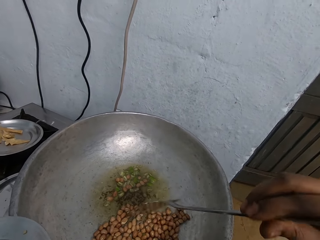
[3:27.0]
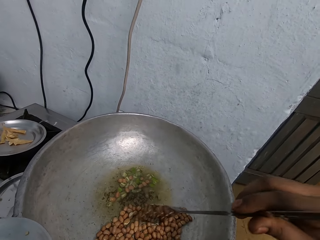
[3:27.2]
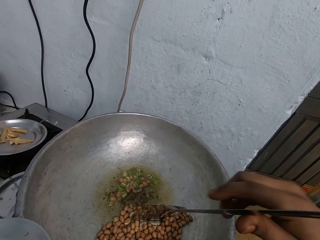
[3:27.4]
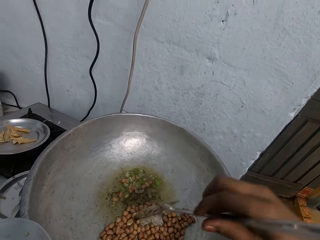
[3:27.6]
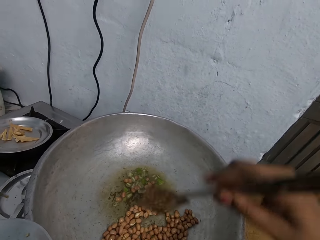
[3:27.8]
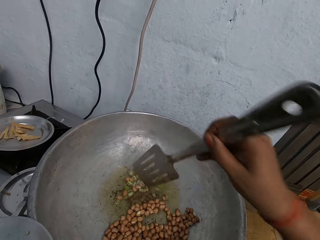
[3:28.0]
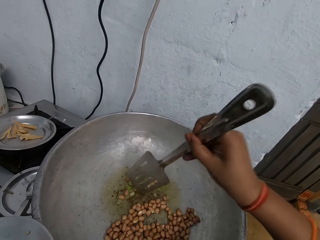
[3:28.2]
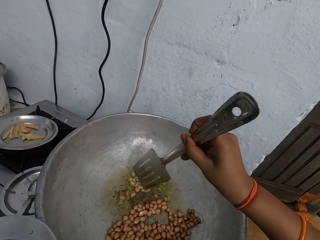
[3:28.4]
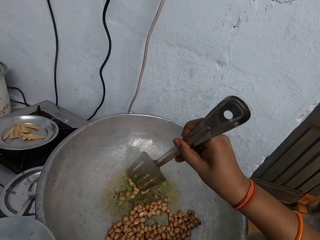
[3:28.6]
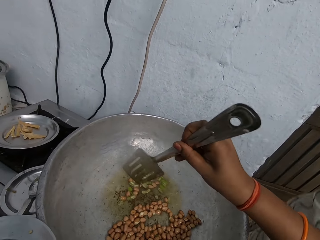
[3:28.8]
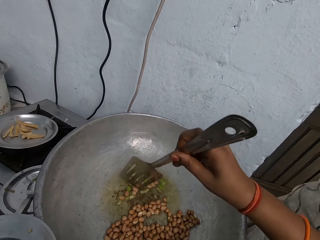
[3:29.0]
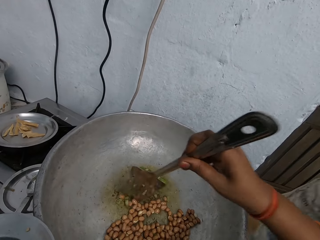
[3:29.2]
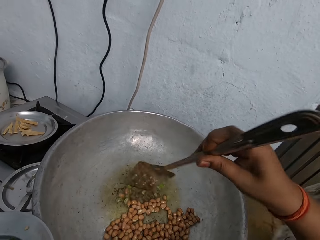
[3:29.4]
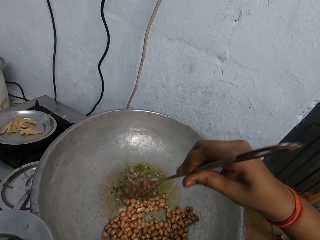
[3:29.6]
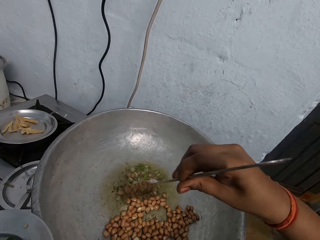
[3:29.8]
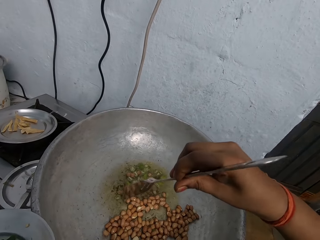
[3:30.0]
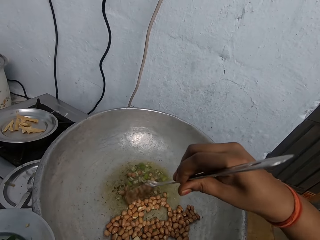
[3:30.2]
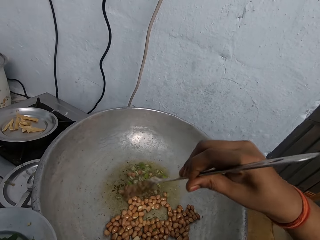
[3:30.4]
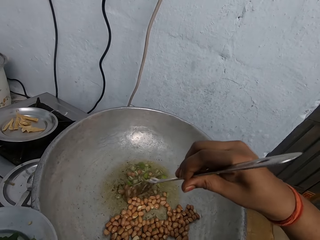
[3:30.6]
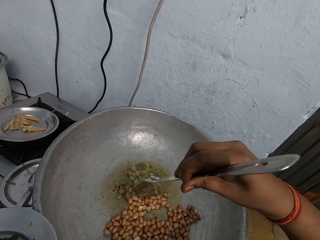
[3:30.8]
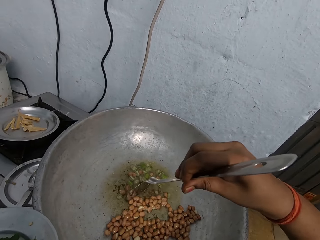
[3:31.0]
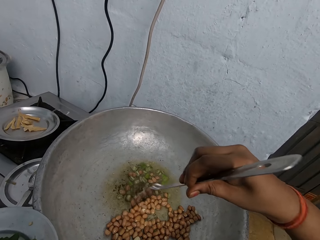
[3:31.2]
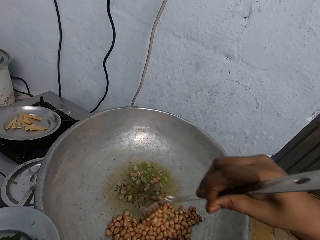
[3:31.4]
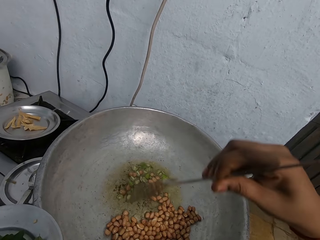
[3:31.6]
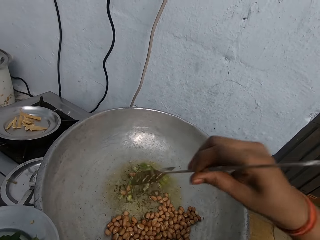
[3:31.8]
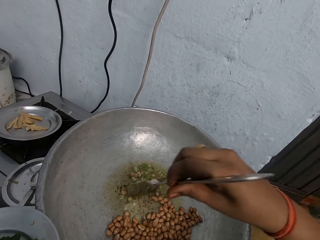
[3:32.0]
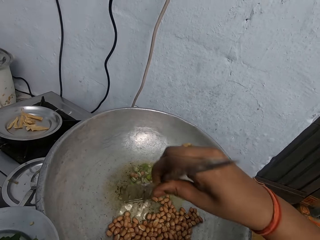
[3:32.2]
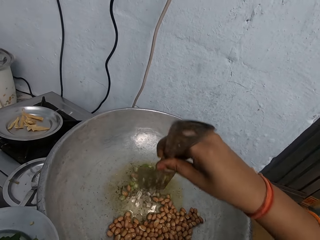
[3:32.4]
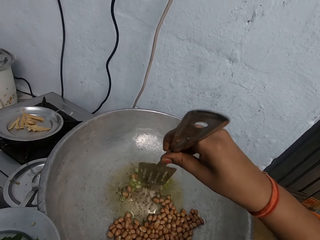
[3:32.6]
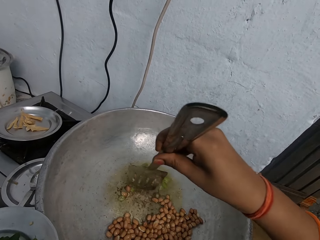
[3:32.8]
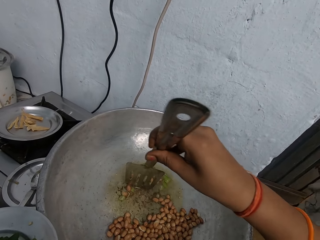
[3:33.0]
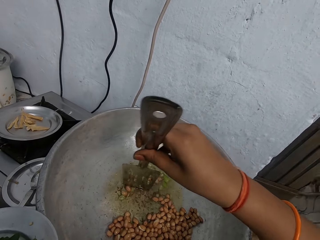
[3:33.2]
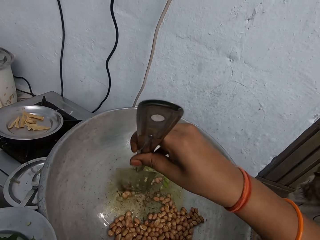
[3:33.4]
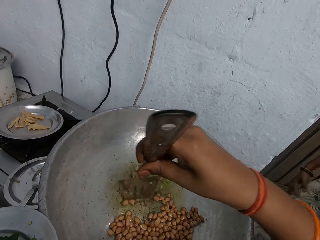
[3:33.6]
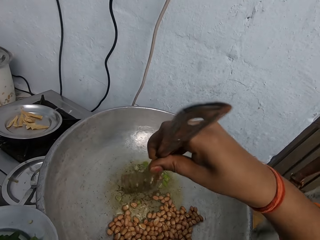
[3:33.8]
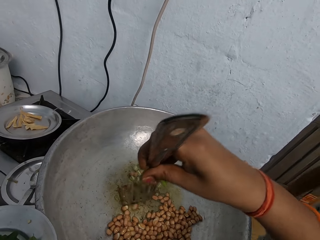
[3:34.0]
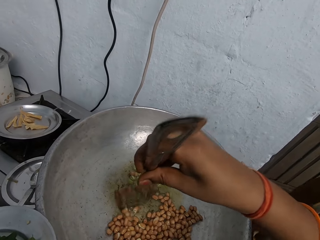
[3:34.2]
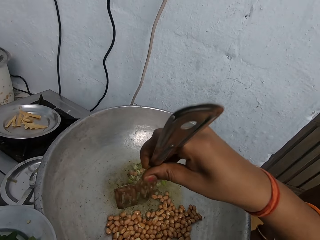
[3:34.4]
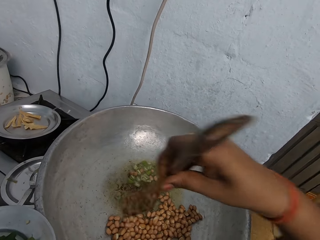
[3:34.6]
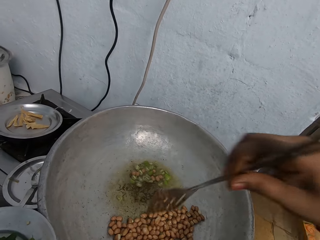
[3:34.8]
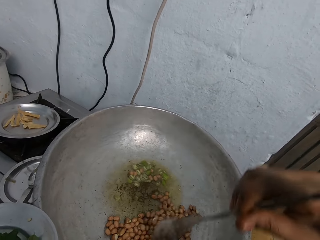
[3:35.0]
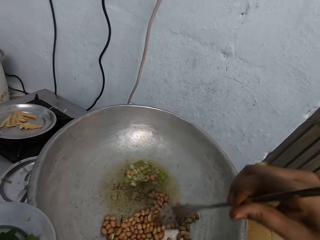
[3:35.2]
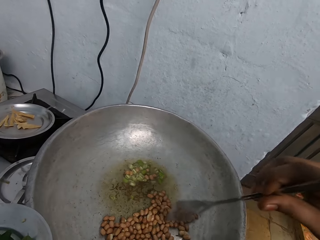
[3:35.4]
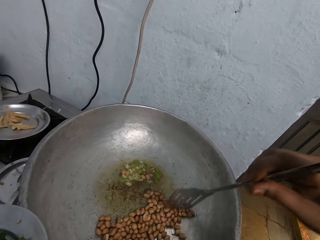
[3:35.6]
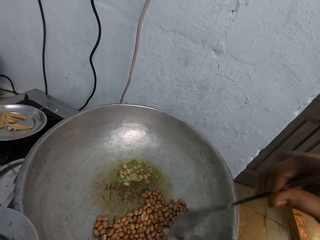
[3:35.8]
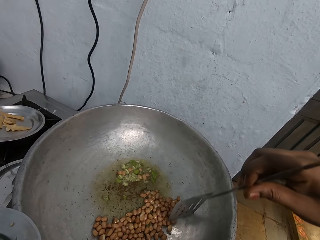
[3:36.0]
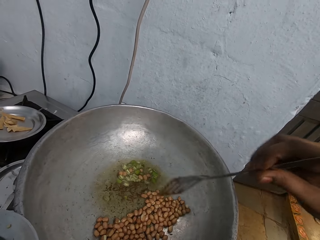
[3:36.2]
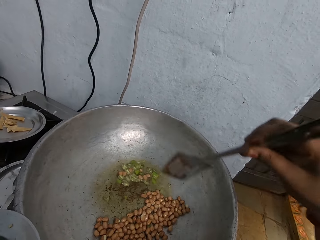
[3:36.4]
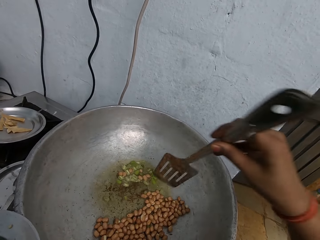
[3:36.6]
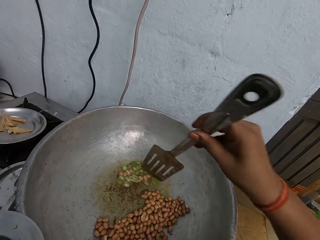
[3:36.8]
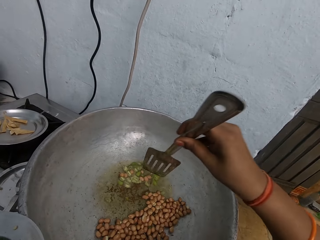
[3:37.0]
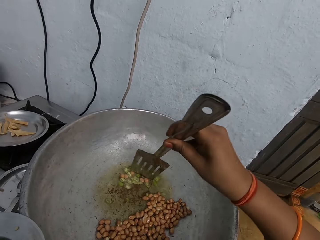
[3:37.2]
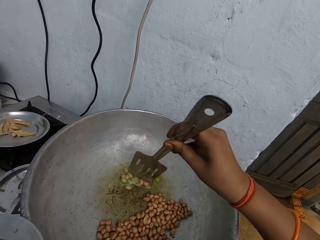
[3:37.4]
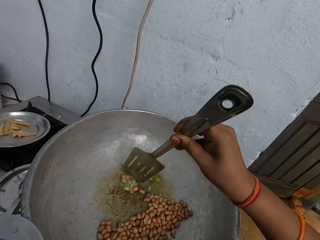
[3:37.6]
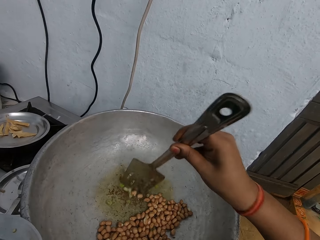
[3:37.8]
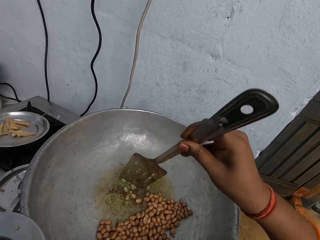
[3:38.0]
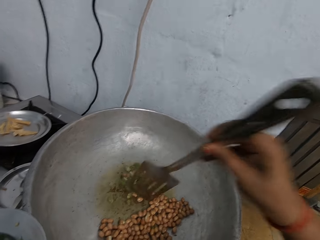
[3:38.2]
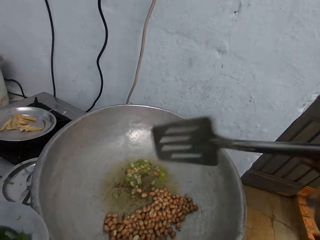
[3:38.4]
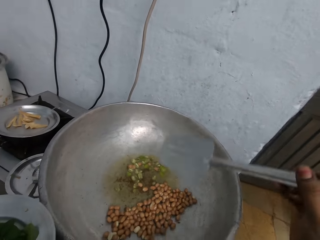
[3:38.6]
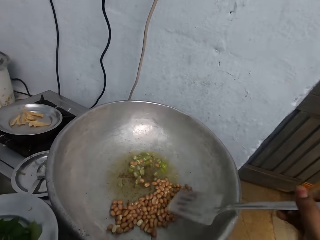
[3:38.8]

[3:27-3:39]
The woman walks past the camera wearer. The woman walks past the camera wearer again. The woman converses with the camera wearer.

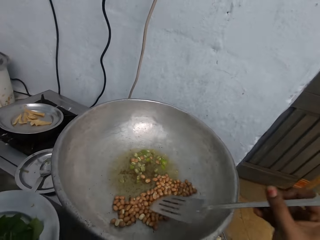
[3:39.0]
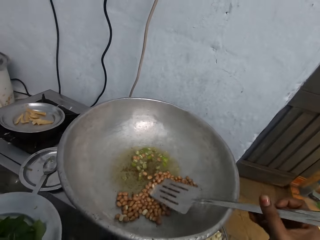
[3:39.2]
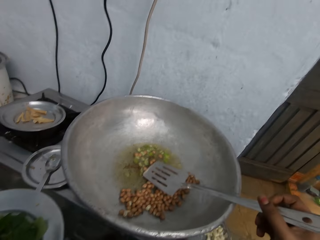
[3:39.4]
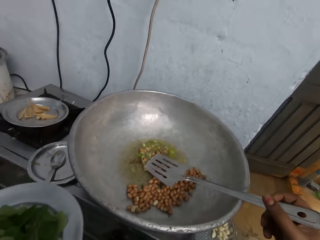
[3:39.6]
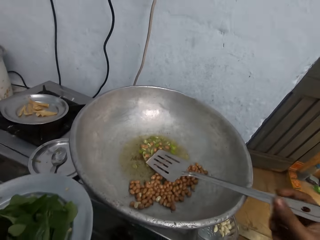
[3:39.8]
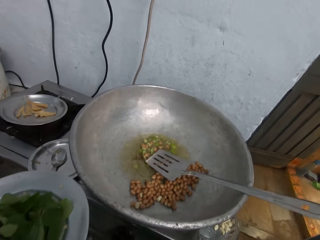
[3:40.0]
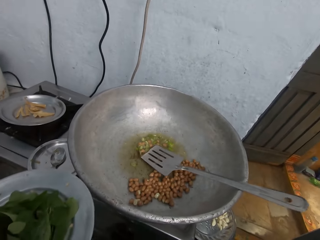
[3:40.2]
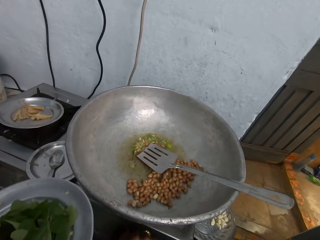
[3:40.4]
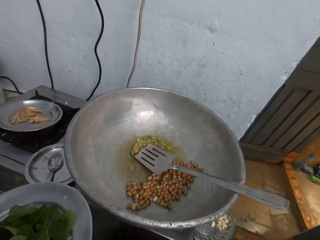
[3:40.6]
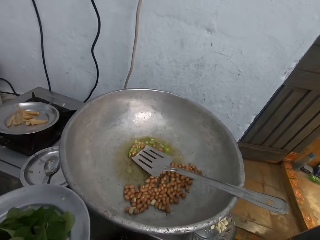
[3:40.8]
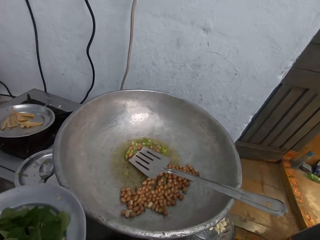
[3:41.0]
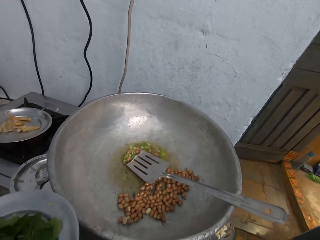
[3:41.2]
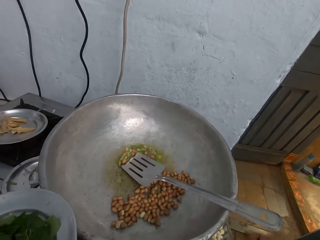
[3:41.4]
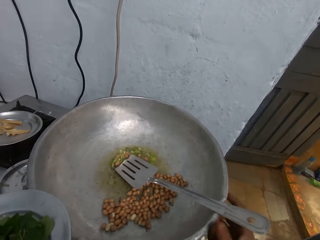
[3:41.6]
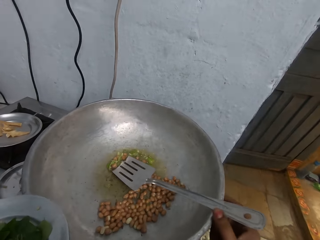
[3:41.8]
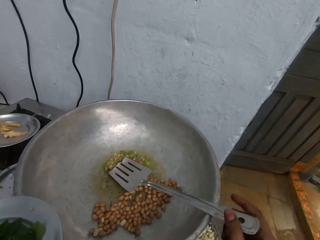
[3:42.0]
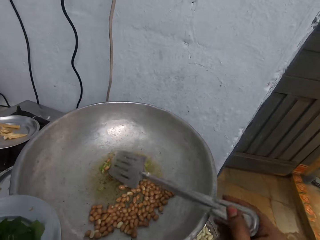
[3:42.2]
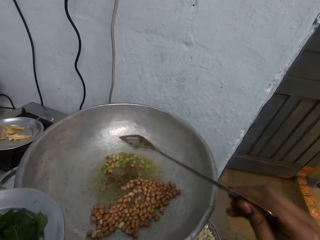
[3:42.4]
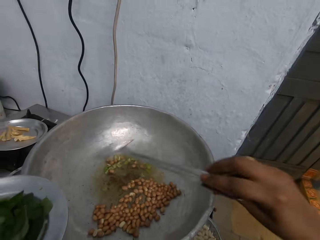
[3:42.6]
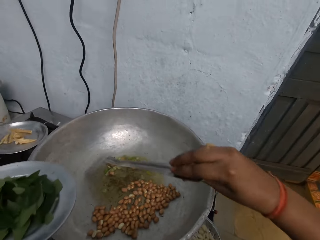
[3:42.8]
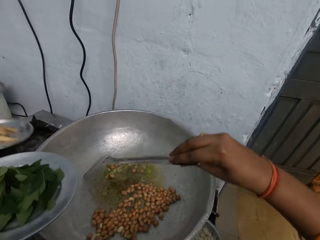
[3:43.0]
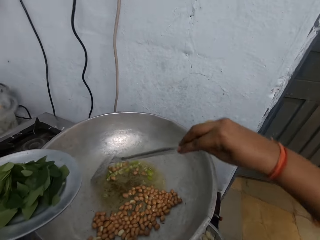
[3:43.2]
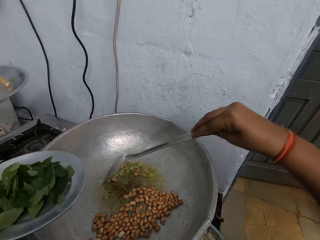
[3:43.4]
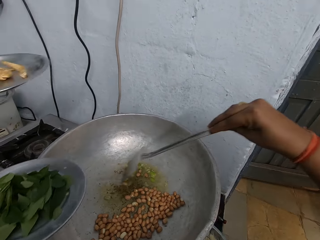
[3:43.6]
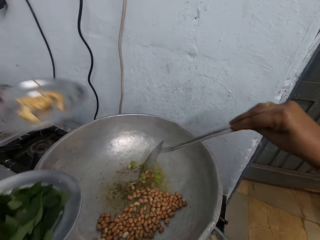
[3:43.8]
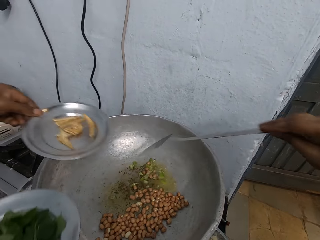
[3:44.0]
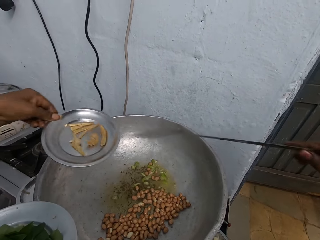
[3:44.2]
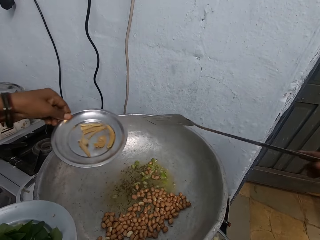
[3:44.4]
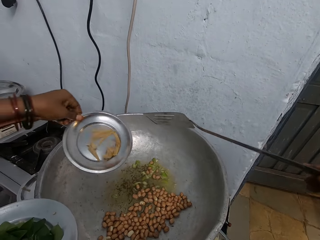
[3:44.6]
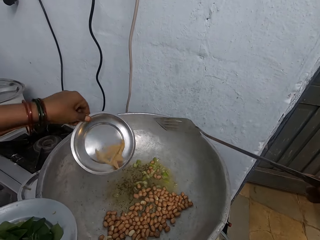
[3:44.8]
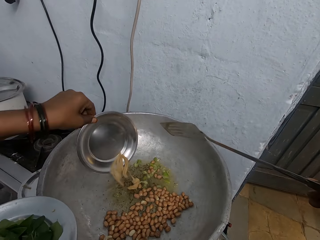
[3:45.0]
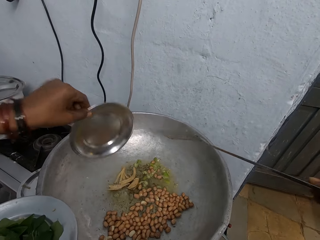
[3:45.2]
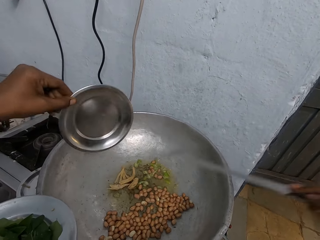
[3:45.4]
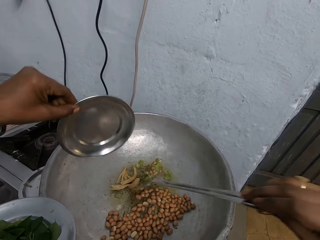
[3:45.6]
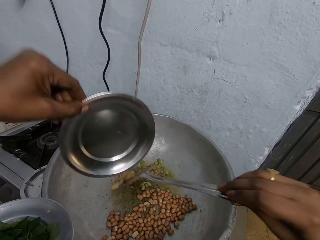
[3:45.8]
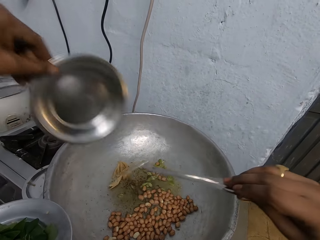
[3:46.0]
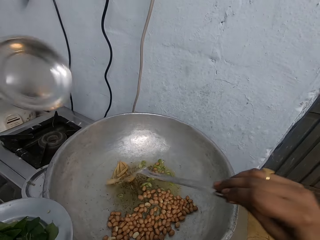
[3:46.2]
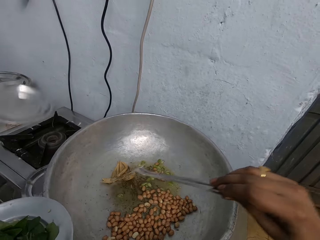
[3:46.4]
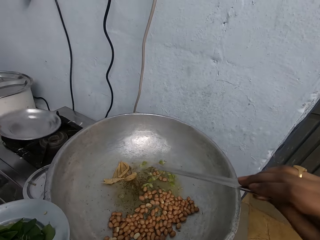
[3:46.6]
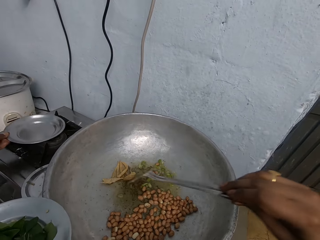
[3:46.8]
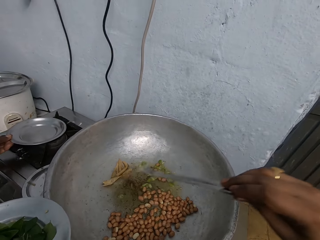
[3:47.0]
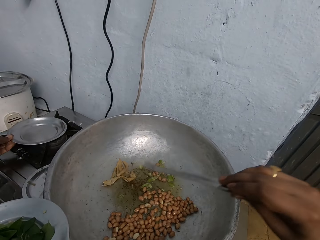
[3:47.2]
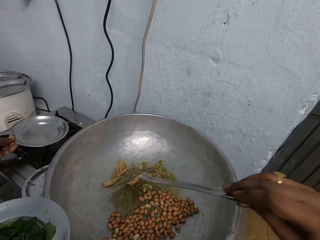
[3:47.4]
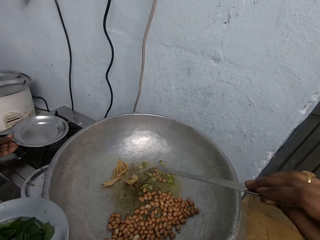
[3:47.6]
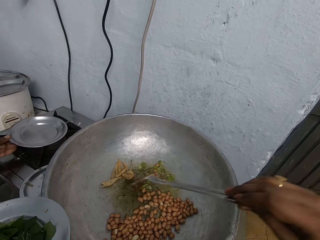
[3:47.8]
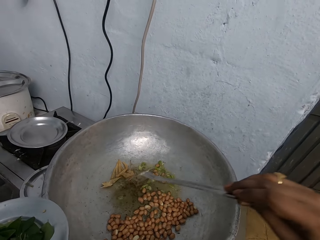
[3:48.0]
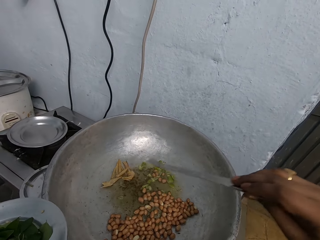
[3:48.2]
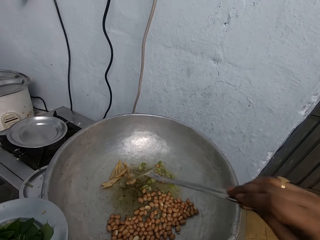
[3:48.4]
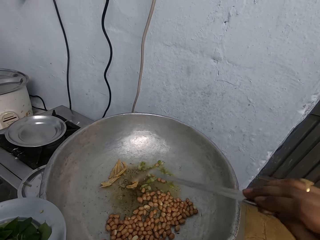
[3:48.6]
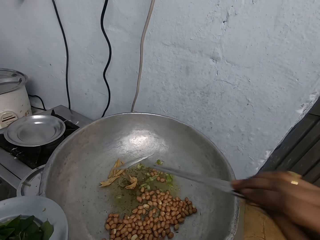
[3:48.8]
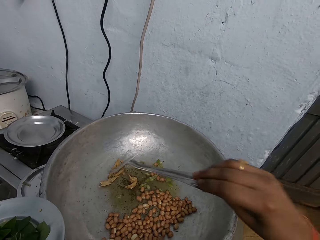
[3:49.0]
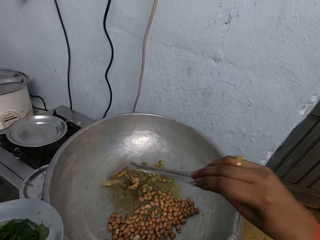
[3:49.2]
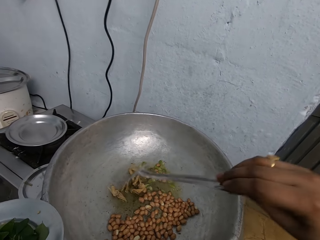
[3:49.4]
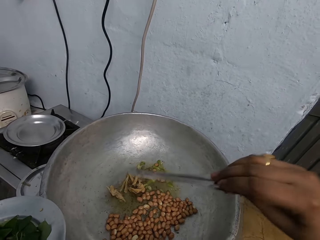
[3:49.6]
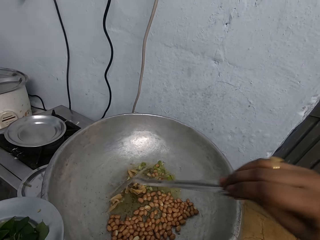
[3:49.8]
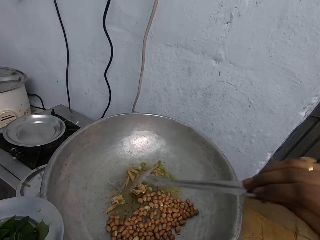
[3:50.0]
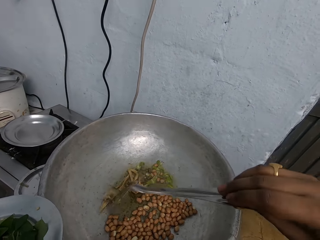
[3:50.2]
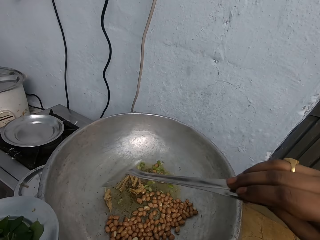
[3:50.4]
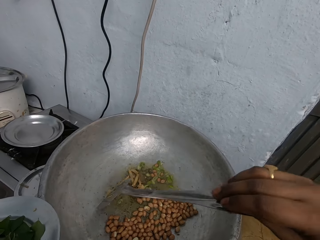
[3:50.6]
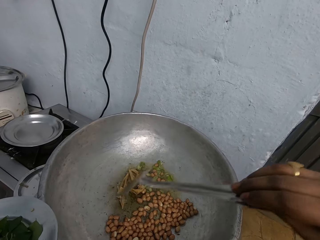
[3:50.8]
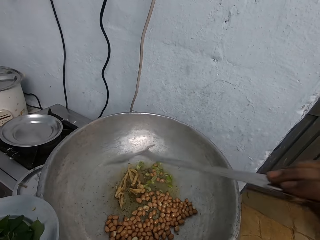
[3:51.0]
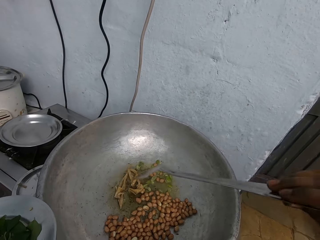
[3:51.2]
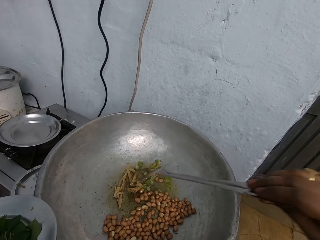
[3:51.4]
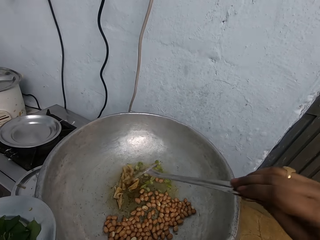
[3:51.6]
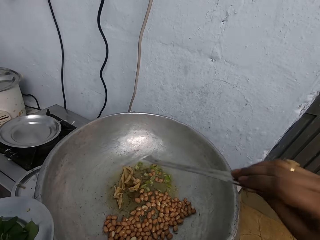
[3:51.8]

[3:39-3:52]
The camera wearer drops the frying spatula in the pot with her right hand. She picks up the frying spatula from the pot with her right hand. The woman picks up the plate of chips from the cooker with her right hand and pours the plate of chips into the pot with her left hand. The camera wearer pours ingredients in the pot. She separates the chips in the pot with the frying spatula in her right hand. She mixes the ingredients in the pot with the turner. The woman drops the plate on the cooker with her left hand.
